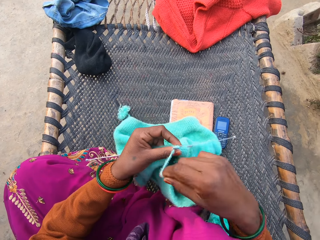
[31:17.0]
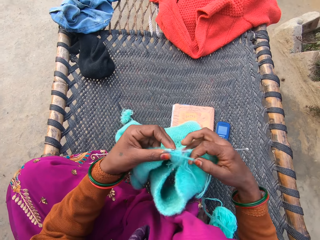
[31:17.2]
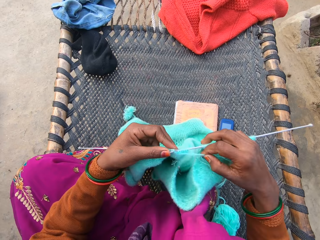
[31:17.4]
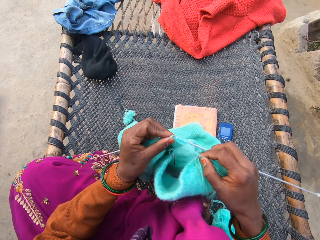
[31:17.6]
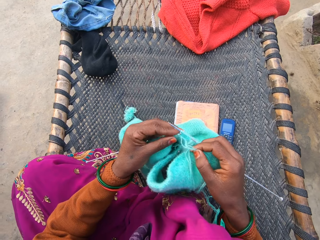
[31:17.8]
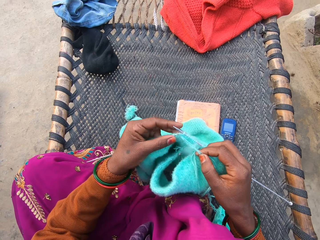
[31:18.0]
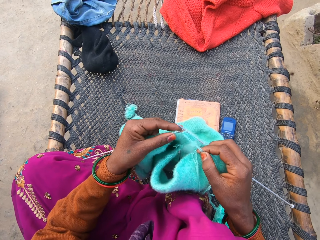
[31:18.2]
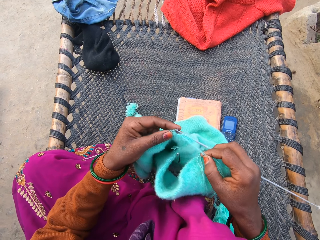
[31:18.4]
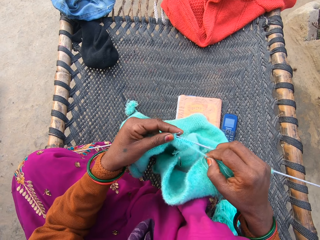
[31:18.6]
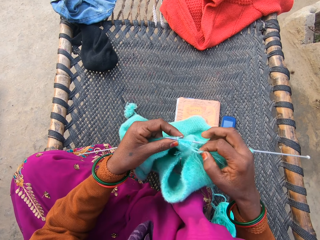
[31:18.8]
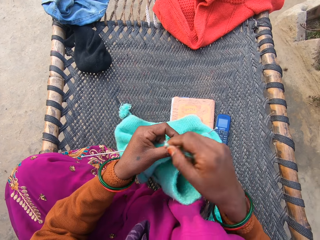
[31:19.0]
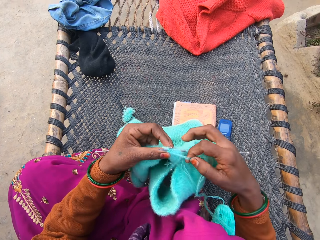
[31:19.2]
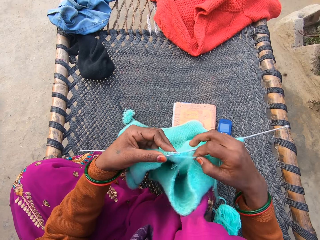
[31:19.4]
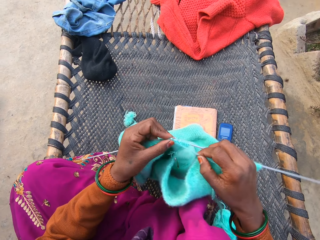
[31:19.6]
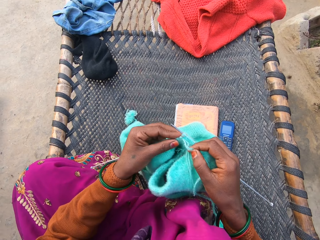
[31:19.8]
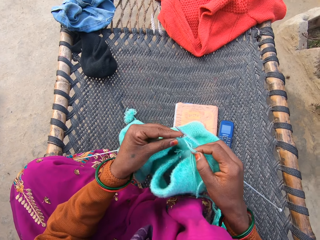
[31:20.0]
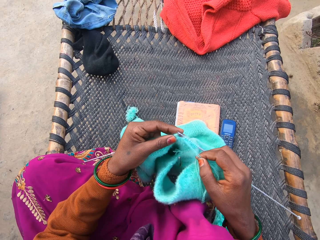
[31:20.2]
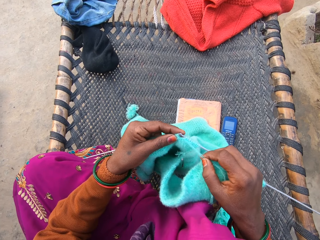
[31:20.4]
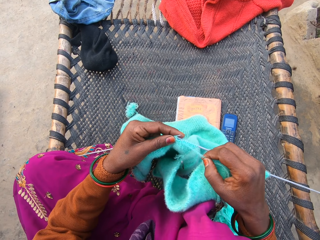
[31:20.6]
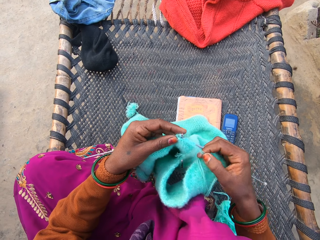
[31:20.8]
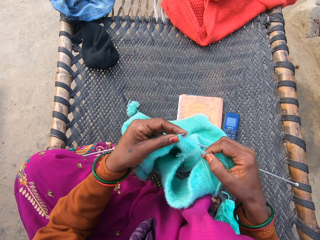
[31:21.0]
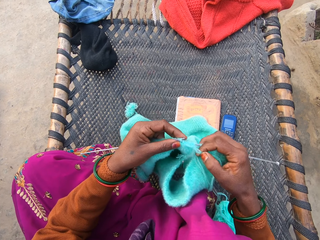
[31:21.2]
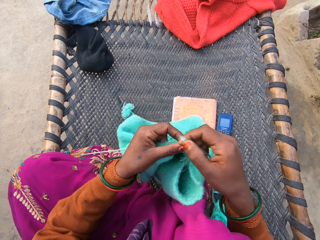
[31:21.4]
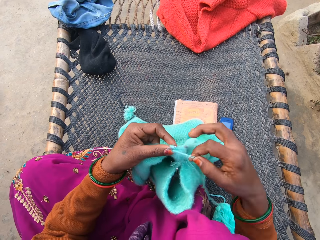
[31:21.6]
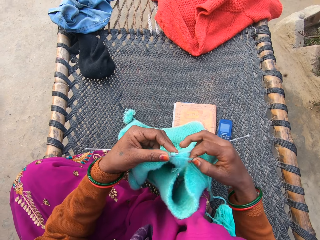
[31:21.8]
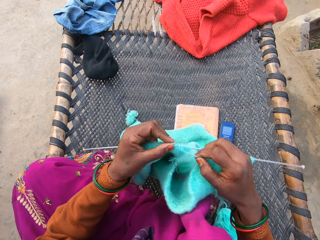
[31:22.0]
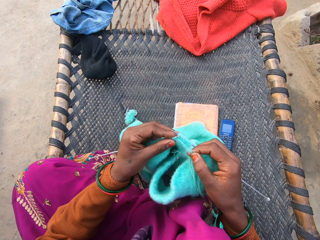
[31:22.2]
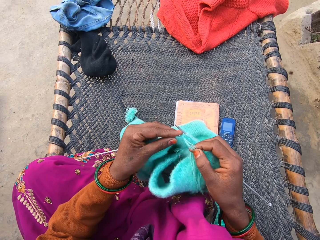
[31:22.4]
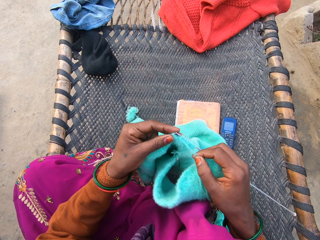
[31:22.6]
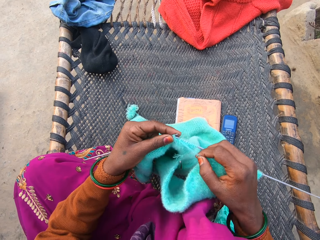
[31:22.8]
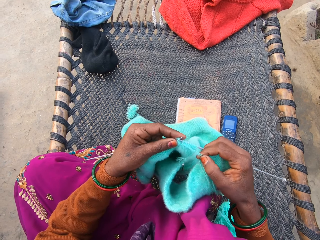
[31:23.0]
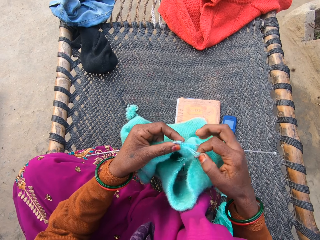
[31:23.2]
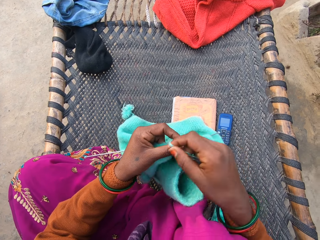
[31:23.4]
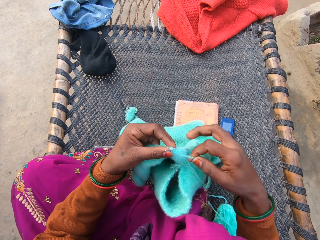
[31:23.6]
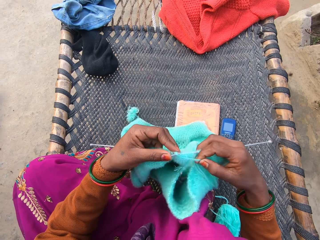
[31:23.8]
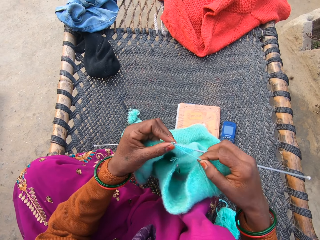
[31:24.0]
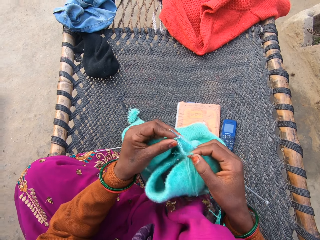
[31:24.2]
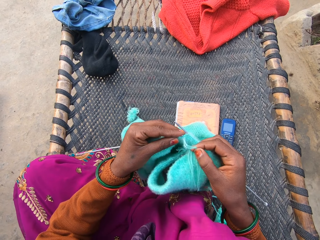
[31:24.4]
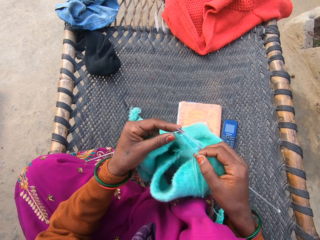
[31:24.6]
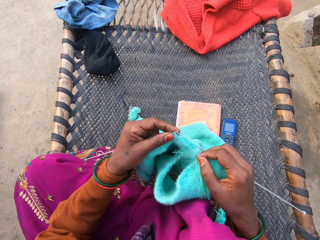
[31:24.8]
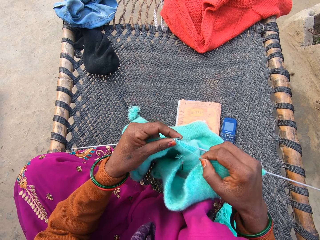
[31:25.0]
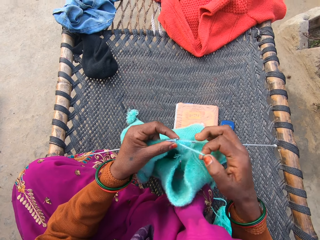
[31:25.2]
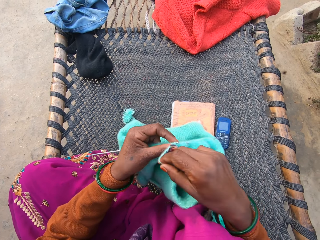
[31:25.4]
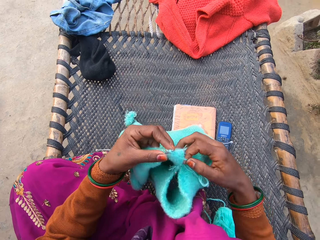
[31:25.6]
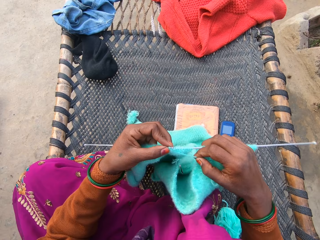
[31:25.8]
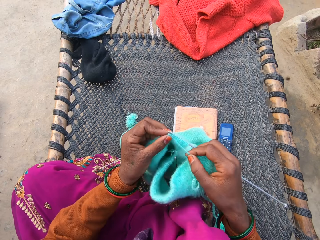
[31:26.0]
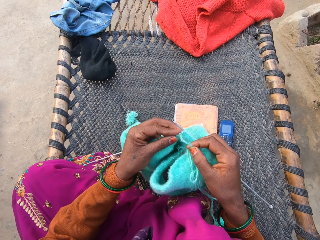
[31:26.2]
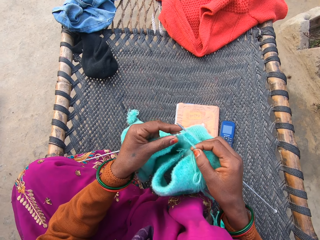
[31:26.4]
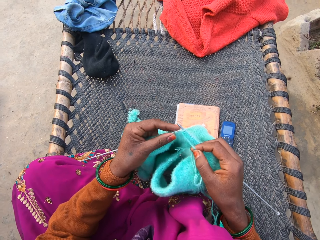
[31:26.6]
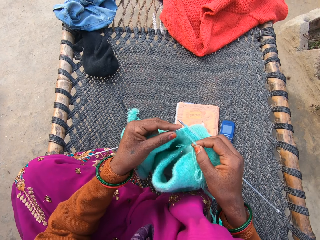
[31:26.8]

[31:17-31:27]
The camera wearer knits using a needle. They fold a thread around the needle. They knit using the needle. They fold the thread around the needle. They knit using the needle. They fold the thread around the needle.

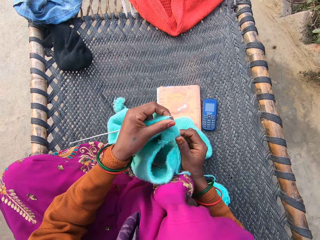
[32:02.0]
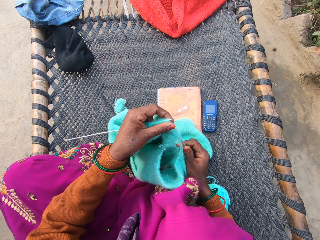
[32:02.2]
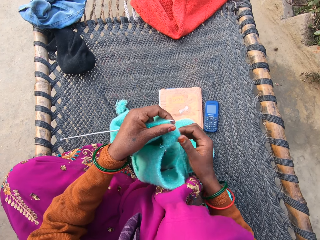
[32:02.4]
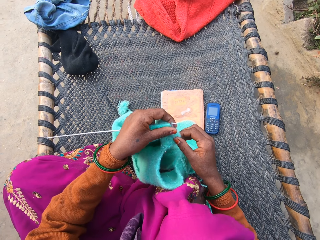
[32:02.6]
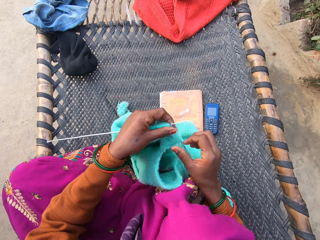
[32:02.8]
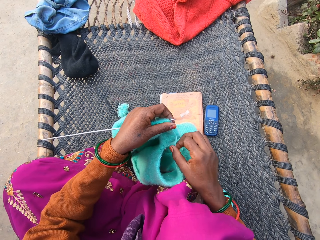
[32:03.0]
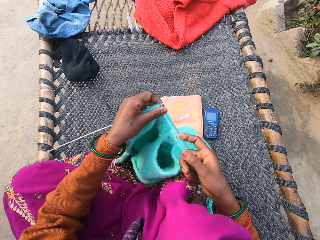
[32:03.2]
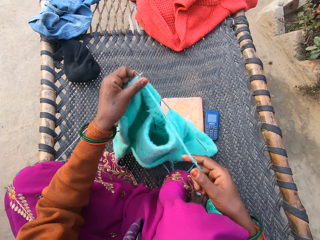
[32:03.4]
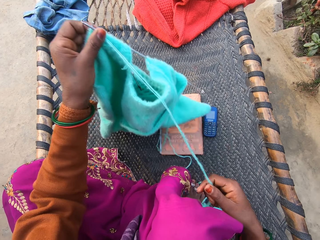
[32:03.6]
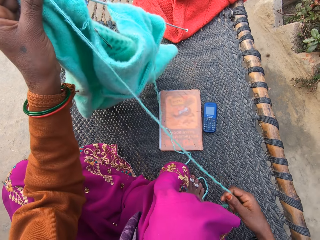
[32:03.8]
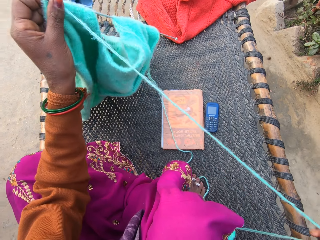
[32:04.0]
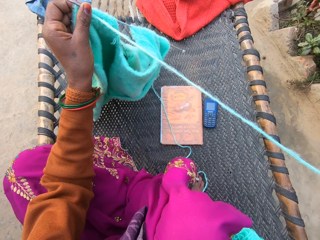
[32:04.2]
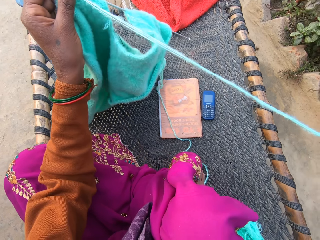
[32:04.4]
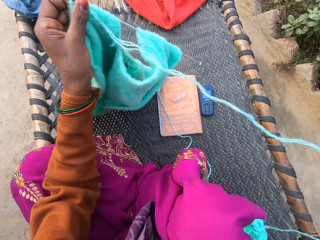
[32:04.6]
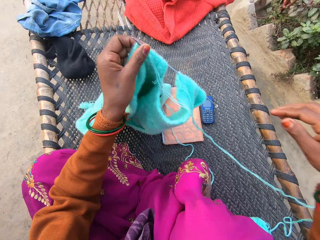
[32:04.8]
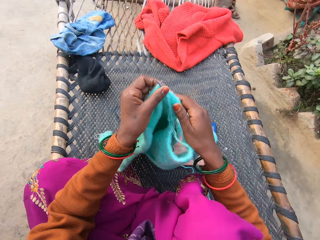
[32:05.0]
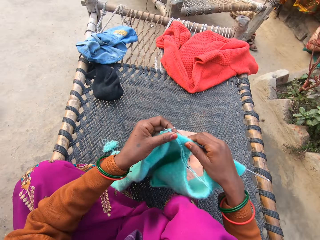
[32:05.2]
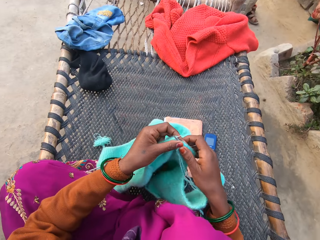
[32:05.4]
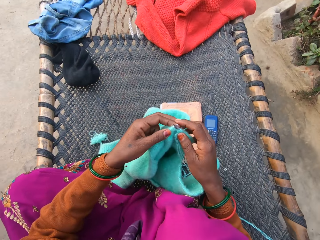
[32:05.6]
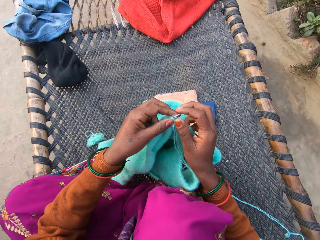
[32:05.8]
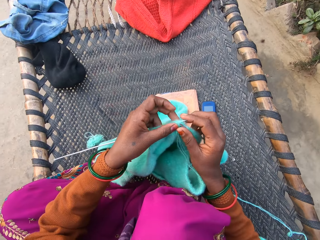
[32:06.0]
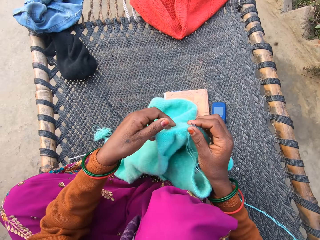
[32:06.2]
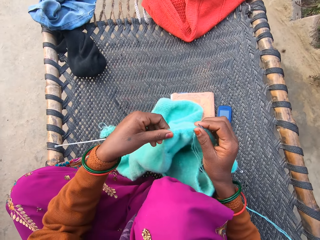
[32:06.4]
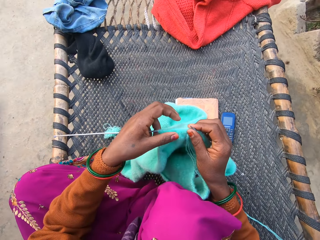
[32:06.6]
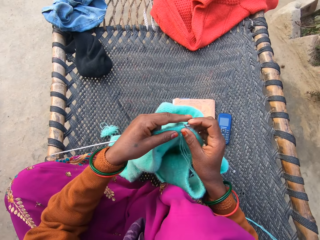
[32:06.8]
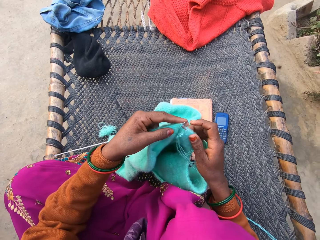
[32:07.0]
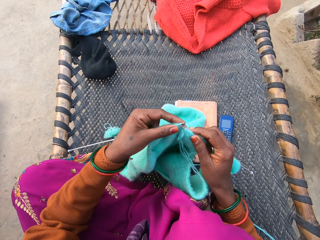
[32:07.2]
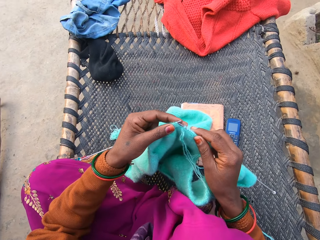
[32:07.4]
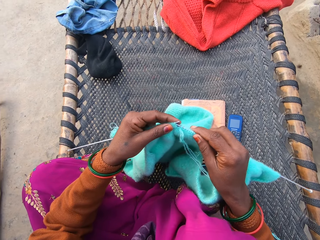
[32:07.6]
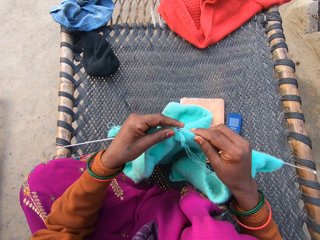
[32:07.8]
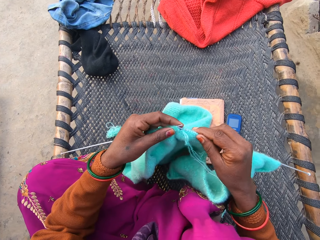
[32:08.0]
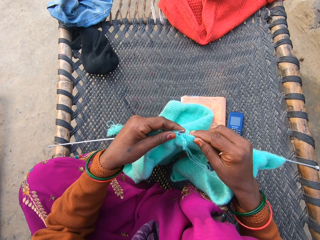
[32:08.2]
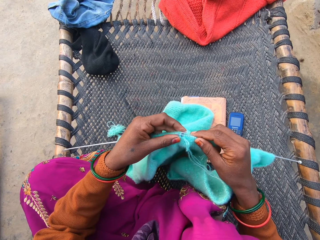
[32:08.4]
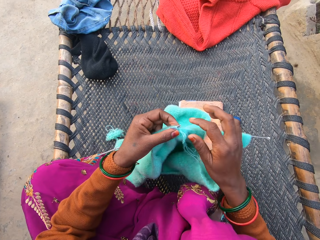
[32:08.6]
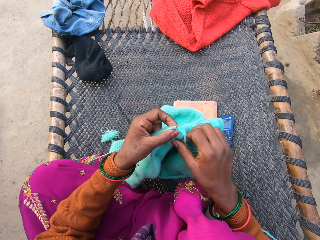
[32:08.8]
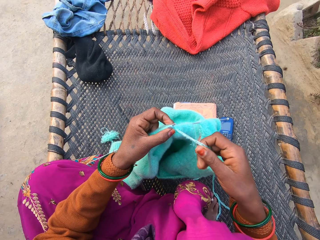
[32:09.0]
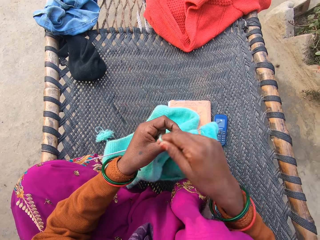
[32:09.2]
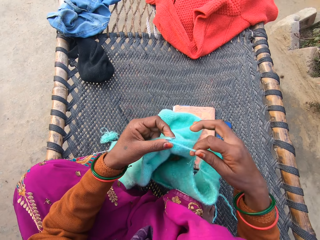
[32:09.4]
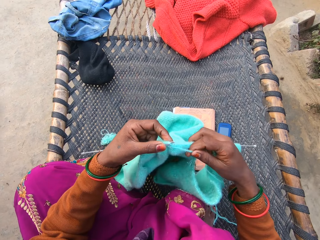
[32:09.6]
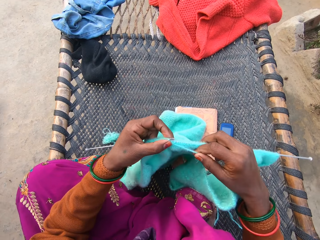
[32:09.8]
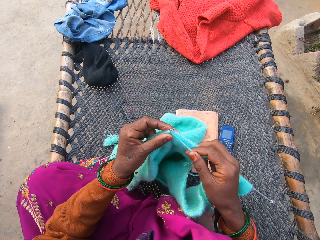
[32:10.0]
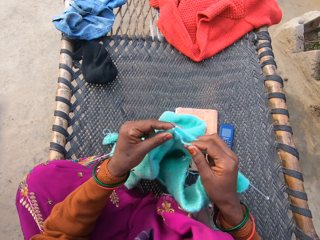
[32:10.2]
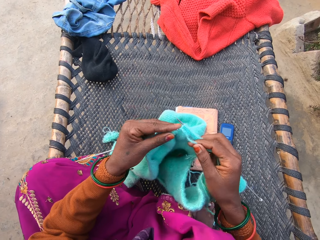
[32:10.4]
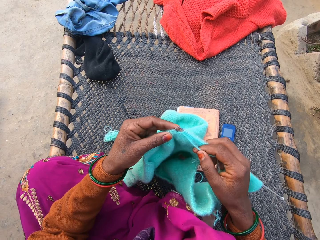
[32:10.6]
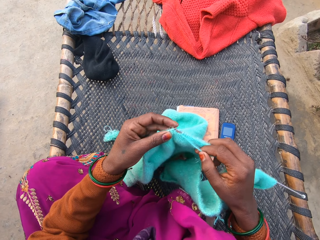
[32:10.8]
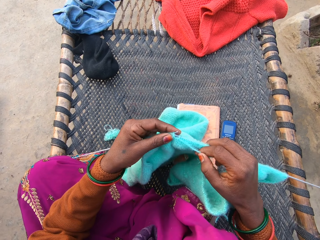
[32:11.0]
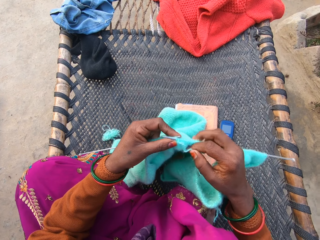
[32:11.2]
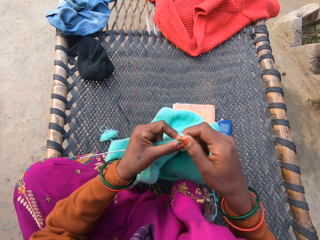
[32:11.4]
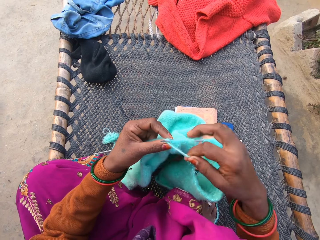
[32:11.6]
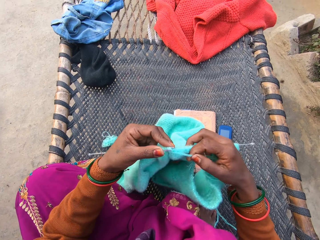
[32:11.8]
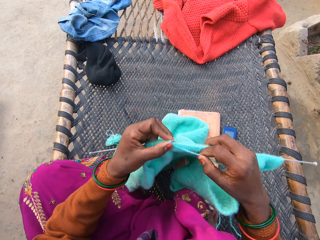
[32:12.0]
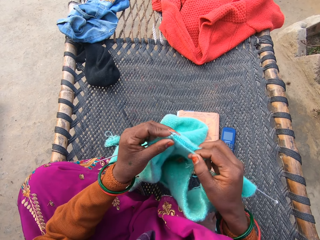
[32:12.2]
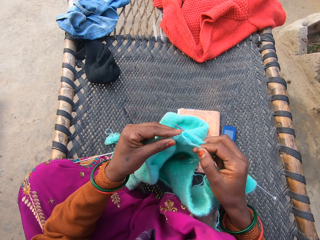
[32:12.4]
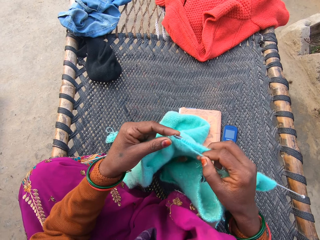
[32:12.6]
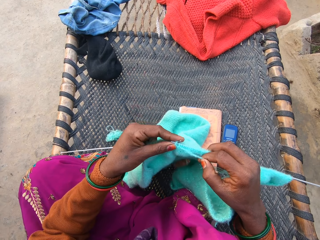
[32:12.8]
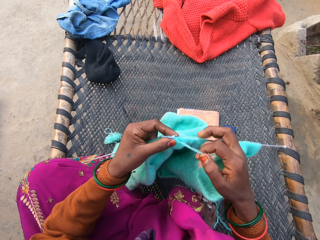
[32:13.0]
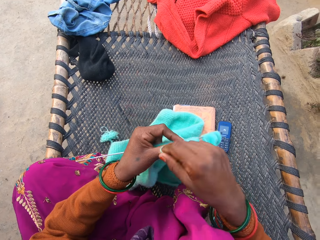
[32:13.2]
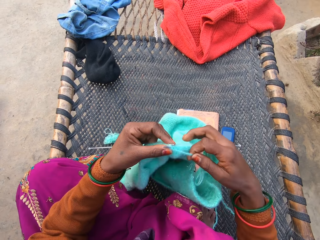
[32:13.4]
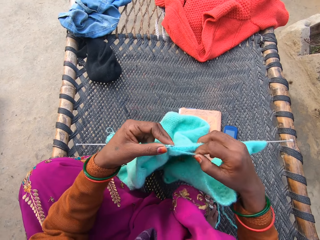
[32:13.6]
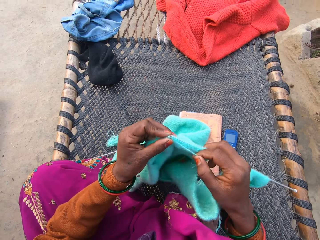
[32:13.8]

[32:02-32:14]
The camera wearer straightens the yarn. They knit a fabric using the yarn and a knitting needle.
